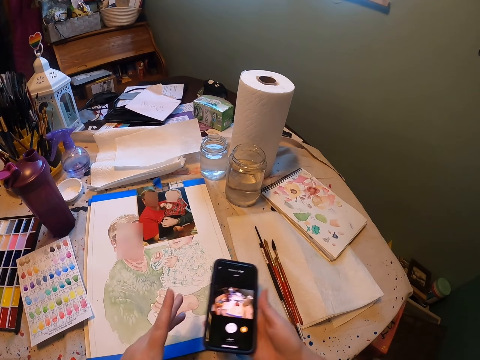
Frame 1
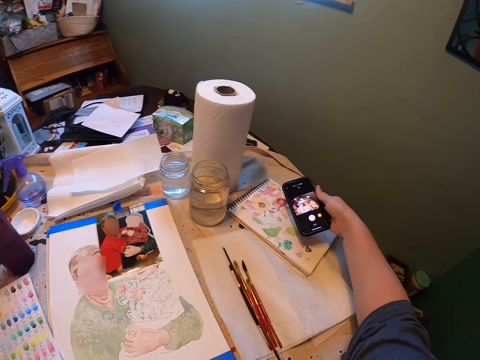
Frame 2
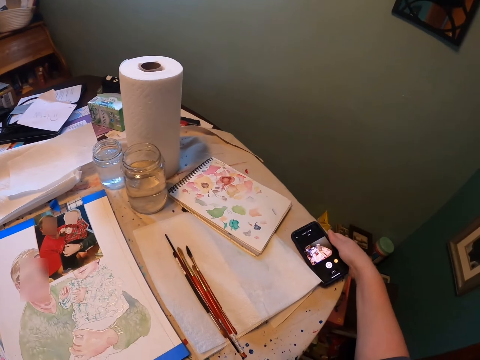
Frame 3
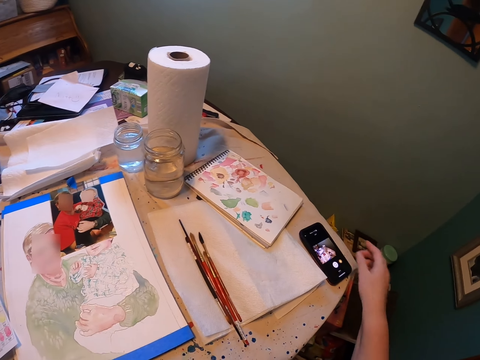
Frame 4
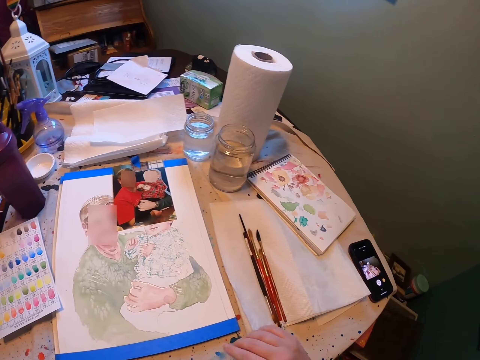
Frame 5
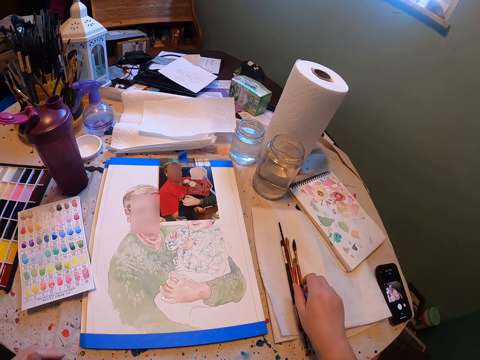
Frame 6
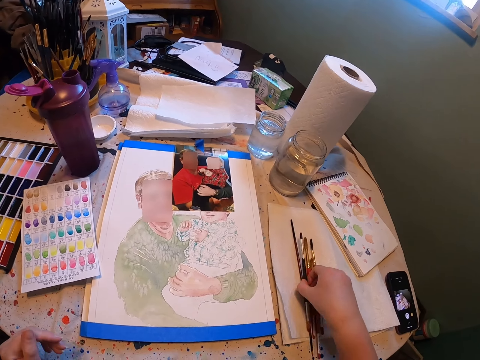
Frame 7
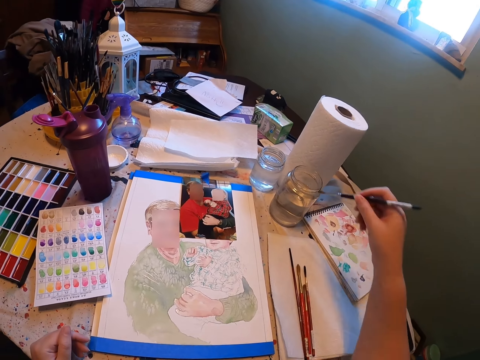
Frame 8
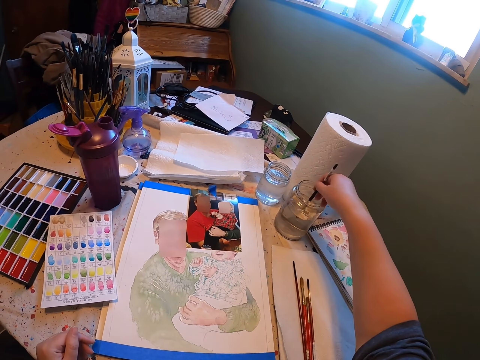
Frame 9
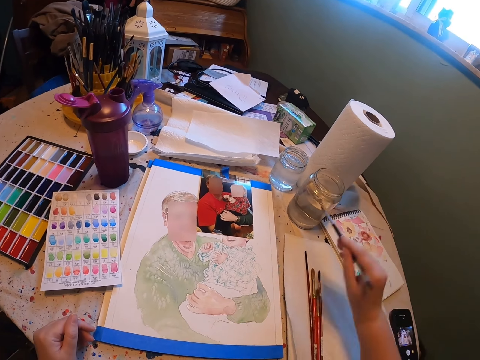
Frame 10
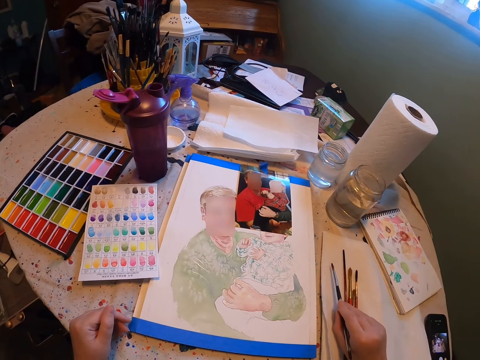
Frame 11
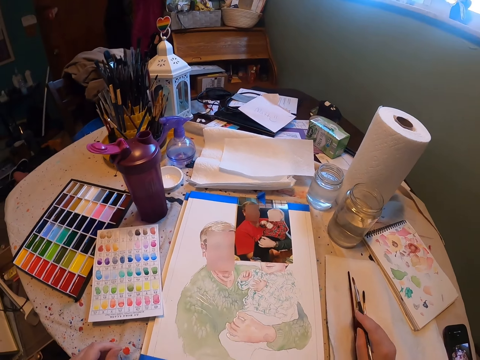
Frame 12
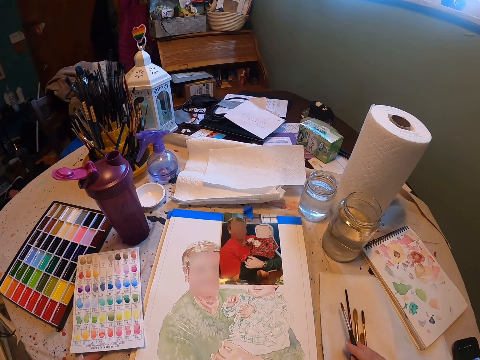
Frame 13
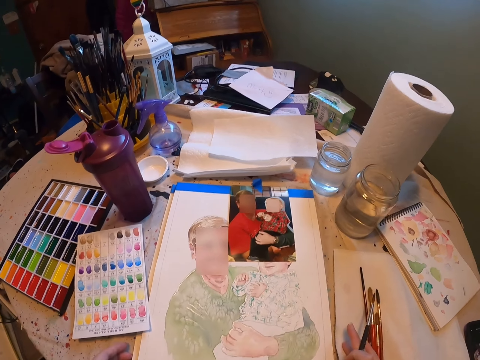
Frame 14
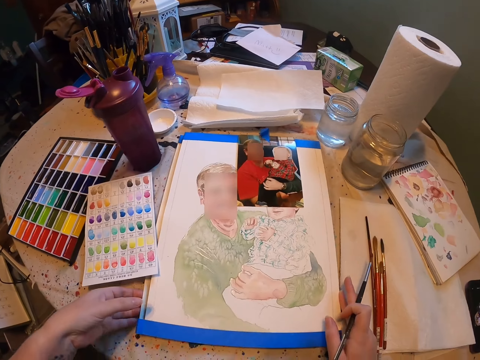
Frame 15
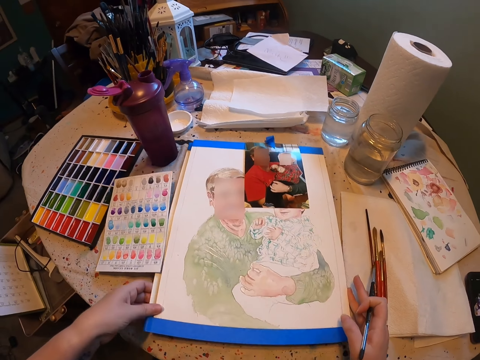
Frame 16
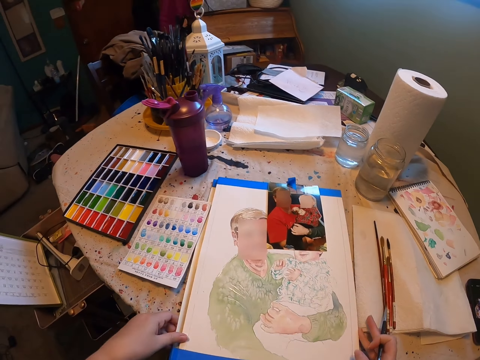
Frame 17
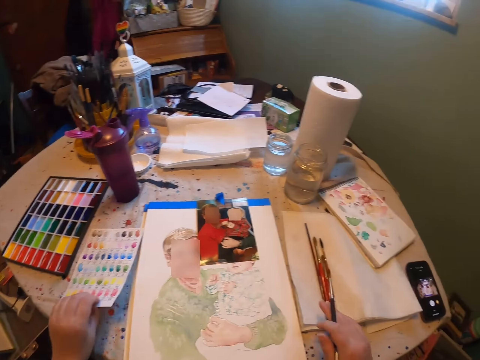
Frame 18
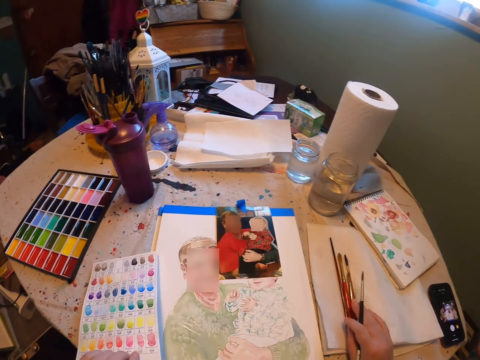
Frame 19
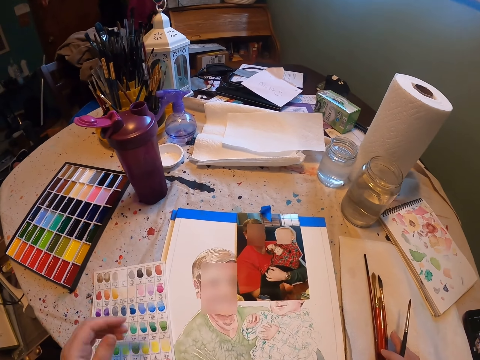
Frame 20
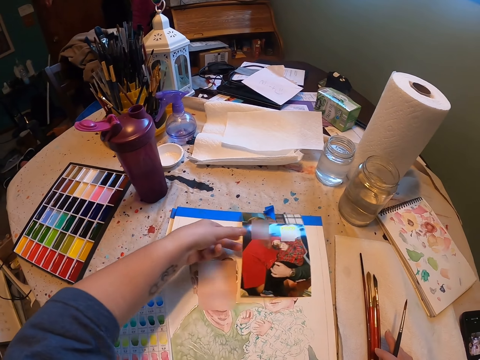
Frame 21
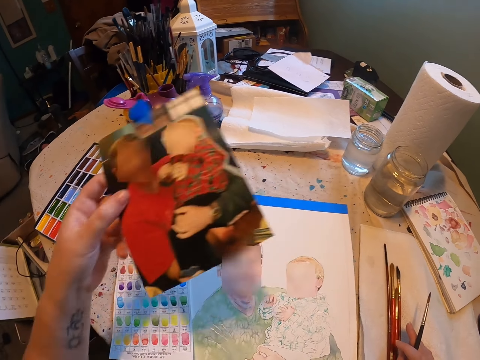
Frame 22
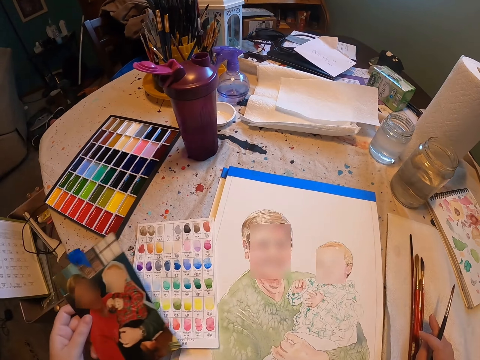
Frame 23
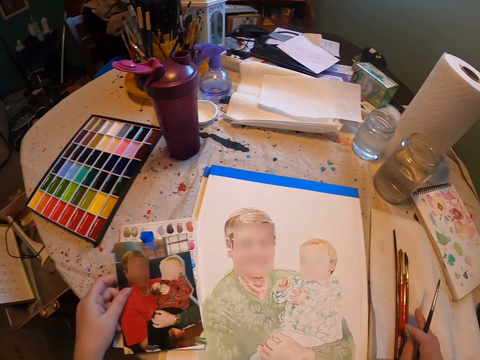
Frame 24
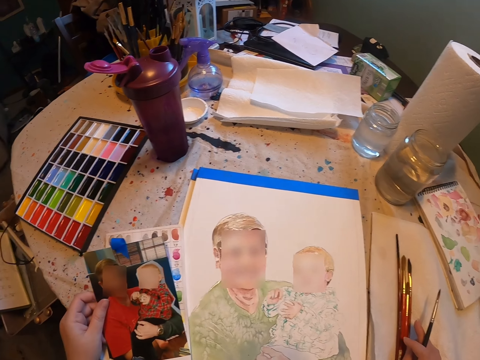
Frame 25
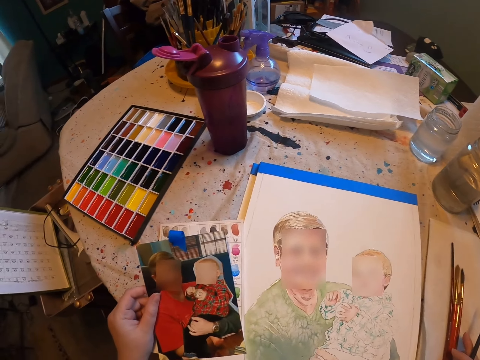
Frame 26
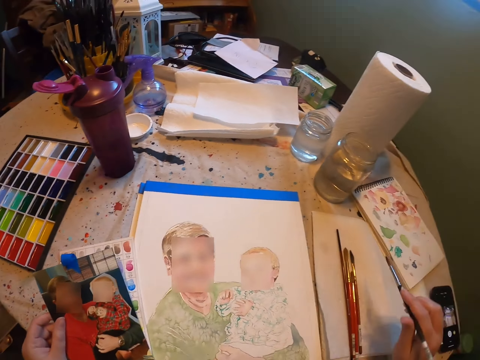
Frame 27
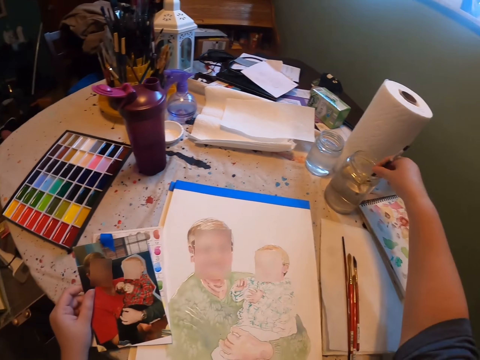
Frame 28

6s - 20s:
The camera wearer moves the phone on the table. They put the phone on the table. They move their hand. They pick up a paint brush. They dip the paint brush in water in a jar. They remove the paint brush from the water. They place the brush down. They look at a picture. They tap the paint brush on a paper. They move the drawing paper or portrait. They move the color chart. They move their hand. They pick up the picture. They move the picture. They put the picture on the table. They hold the picture. They look at the portrait. They pick up the paint brush.

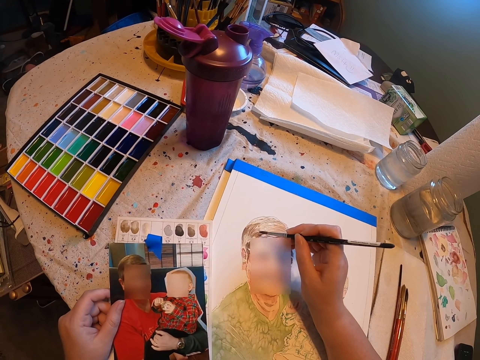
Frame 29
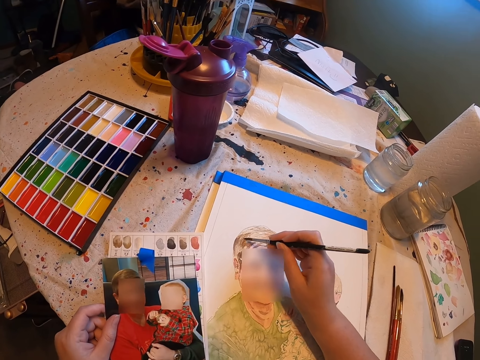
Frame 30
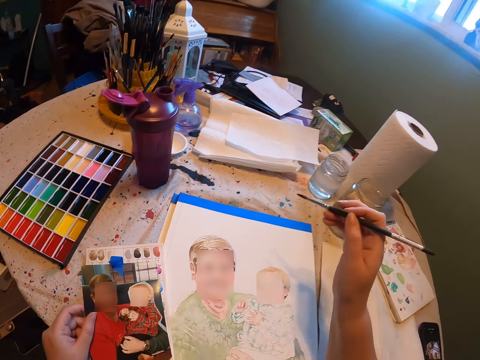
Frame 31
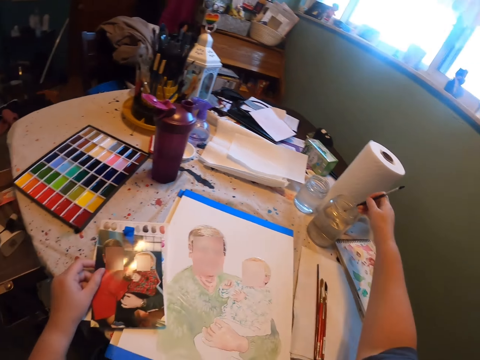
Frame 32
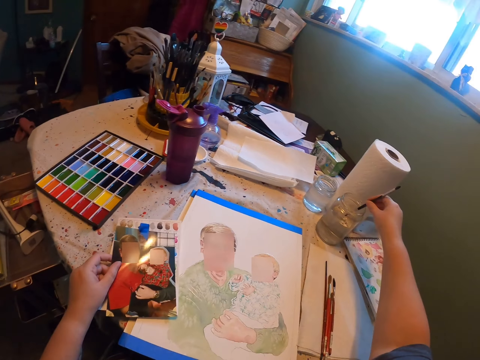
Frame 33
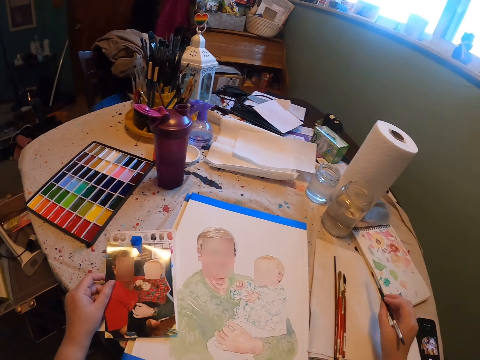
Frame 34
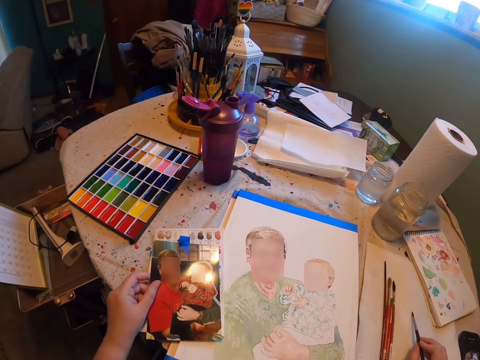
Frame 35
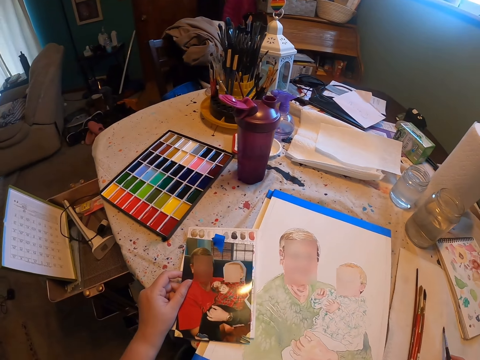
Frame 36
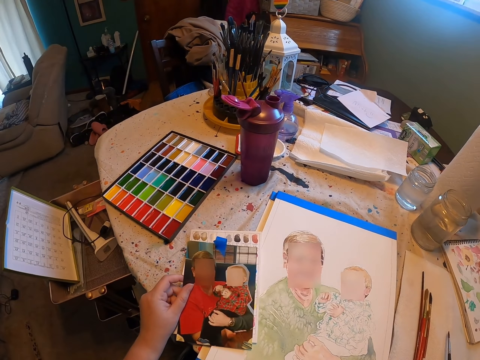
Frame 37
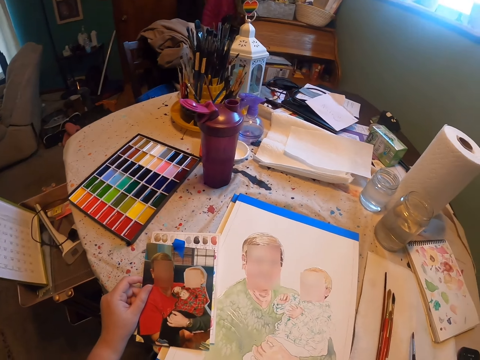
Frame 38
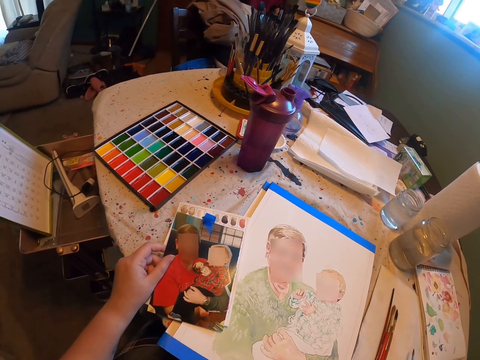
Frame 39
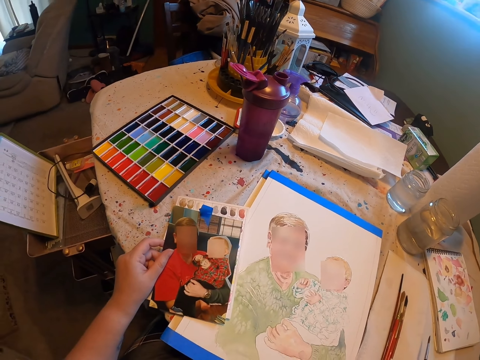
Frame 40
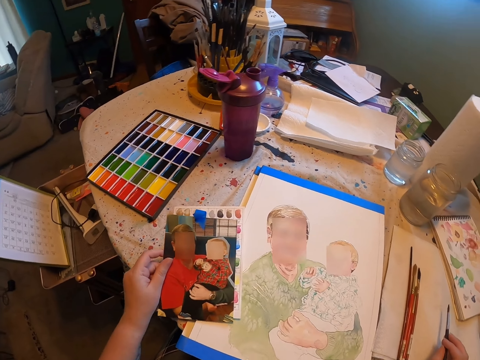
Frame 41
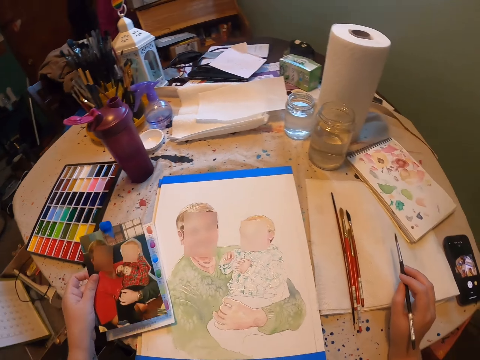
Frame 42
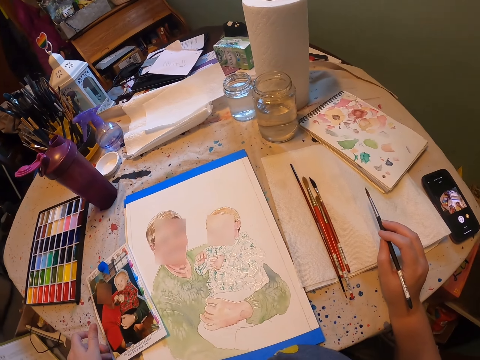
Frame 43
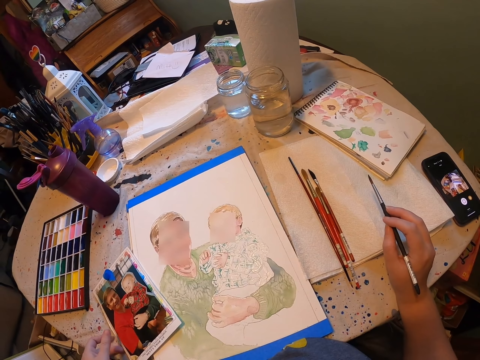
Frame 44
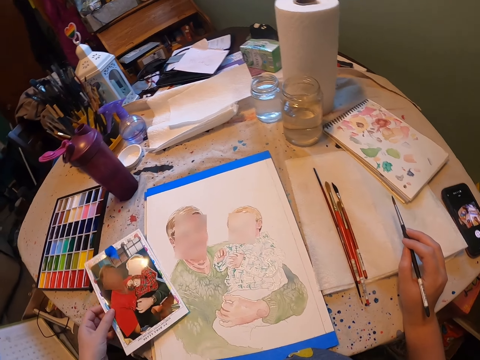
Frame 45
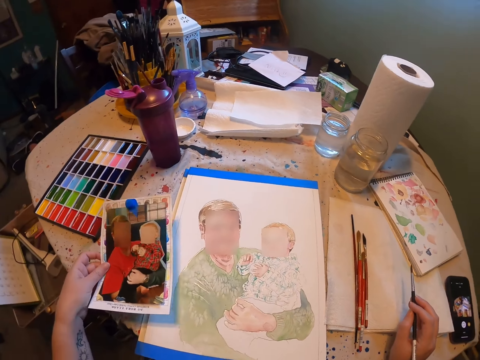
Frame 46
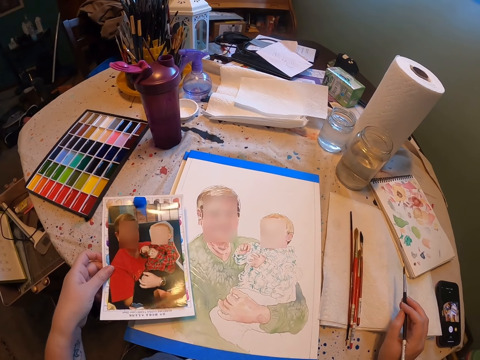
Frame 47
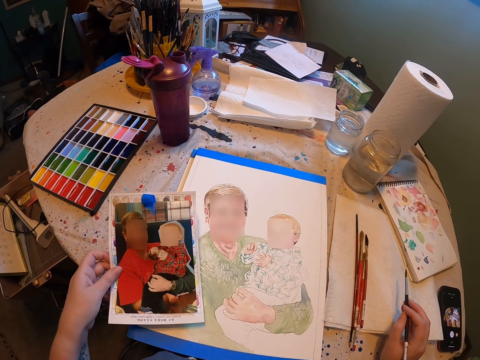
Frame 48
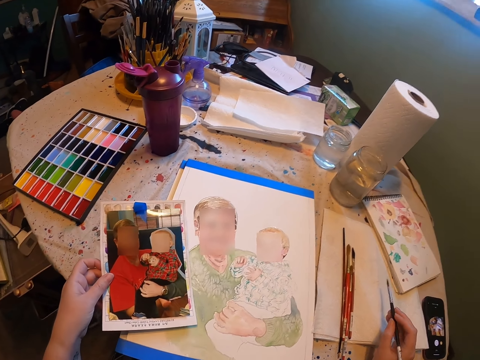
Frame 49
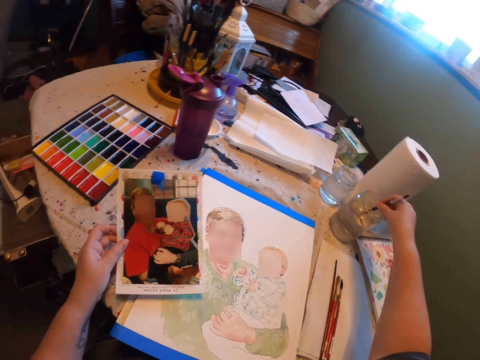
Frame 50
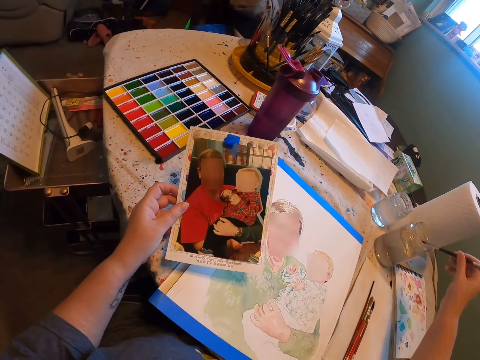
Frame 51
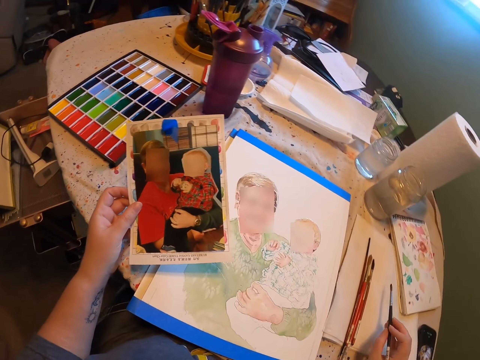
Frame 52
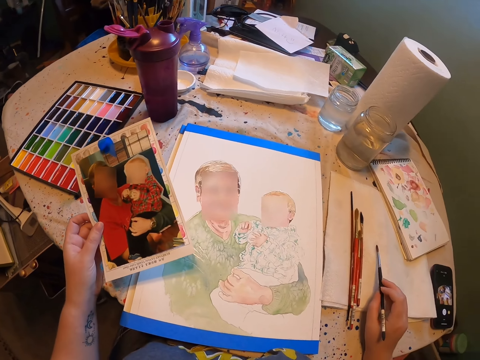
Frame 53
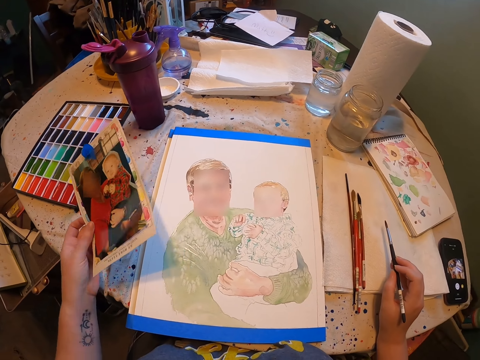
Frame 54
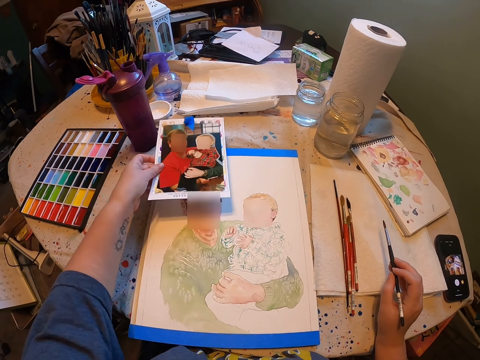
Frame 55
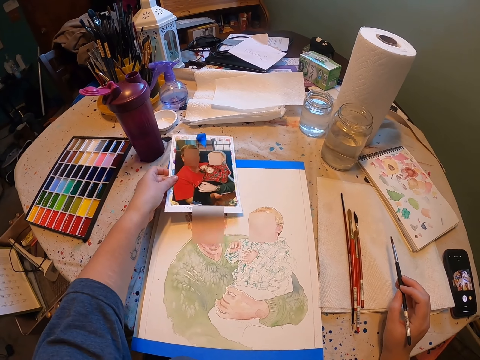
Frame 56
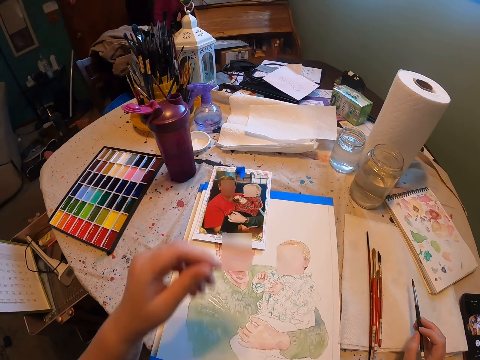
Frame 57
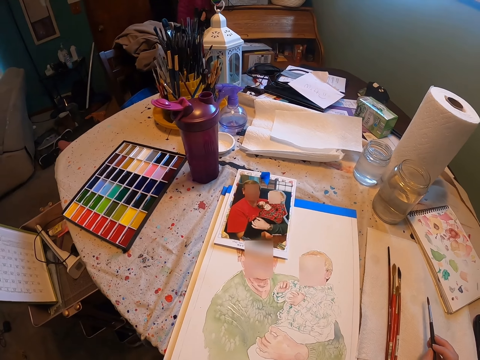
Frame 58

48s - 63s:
The camera wearer dips the paint brush in water in a jar. They remove the paint brush from the water. They look at the picture. They tap the paint brush on a paper. They move their hand. They drop the picture on the table. They move the picture on their hands. They pick up the picture. They move the paint brush. They dip the paint brush in water in the jar. They remove the paint brush from the water. They tap the paint brush on the paper. They look at the picture. They move the picture. They put the picture down. They move their hand.
